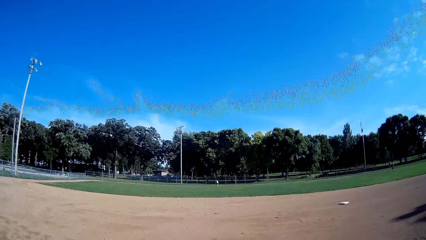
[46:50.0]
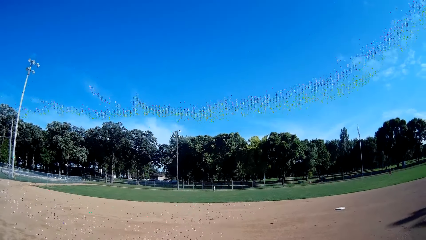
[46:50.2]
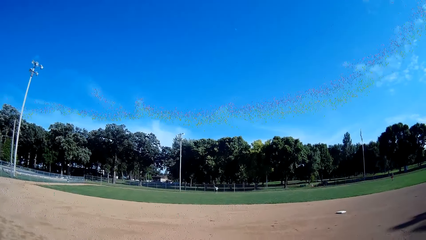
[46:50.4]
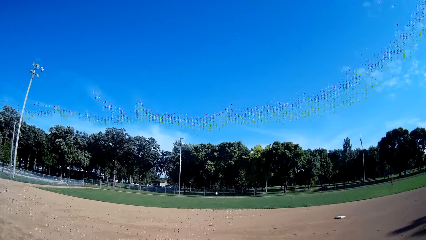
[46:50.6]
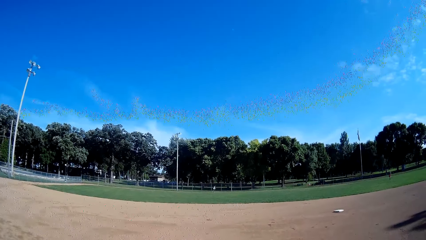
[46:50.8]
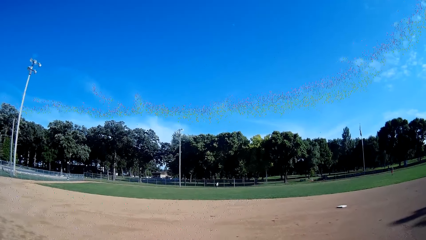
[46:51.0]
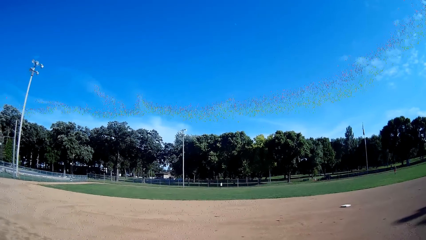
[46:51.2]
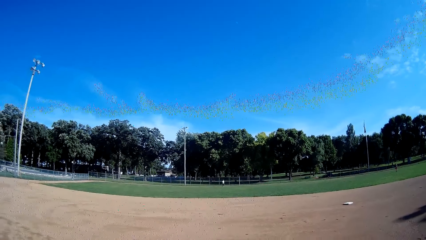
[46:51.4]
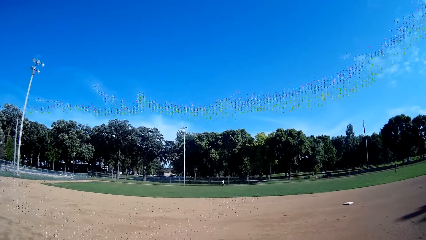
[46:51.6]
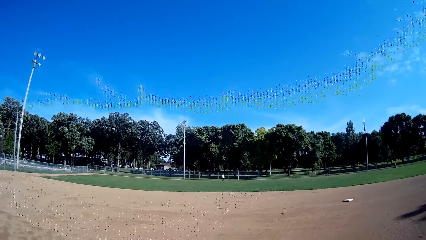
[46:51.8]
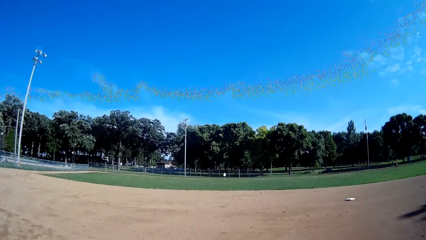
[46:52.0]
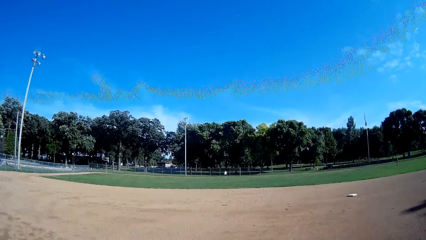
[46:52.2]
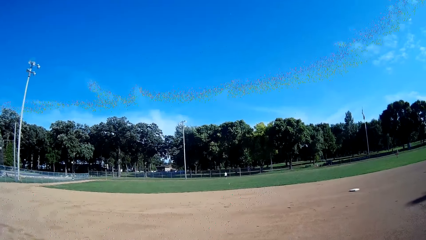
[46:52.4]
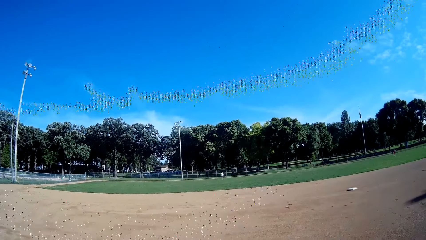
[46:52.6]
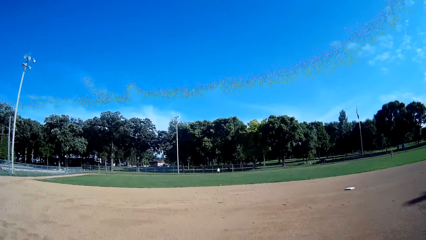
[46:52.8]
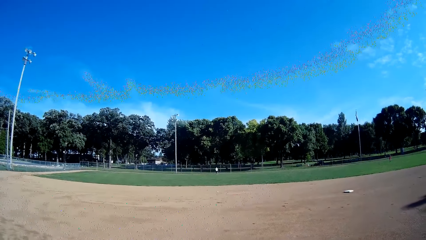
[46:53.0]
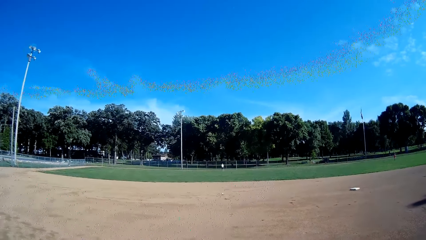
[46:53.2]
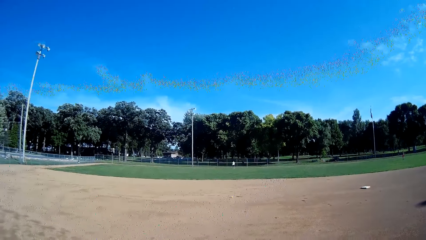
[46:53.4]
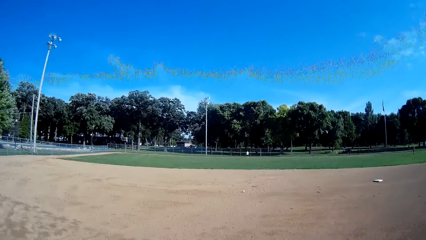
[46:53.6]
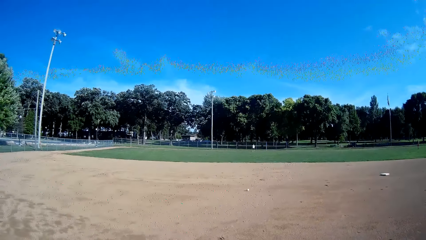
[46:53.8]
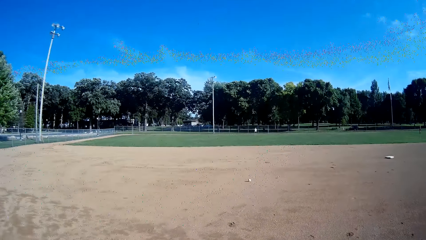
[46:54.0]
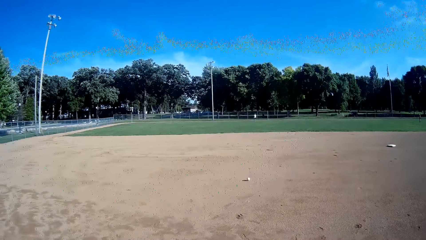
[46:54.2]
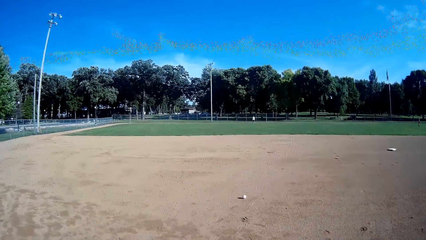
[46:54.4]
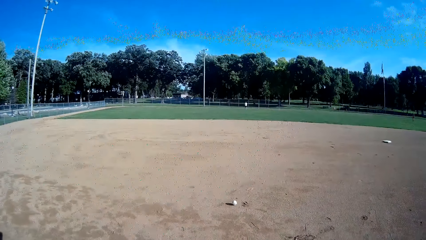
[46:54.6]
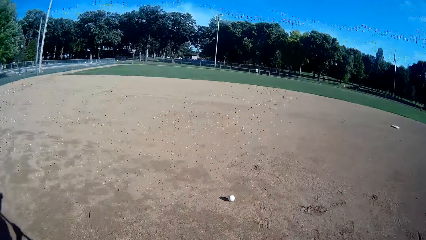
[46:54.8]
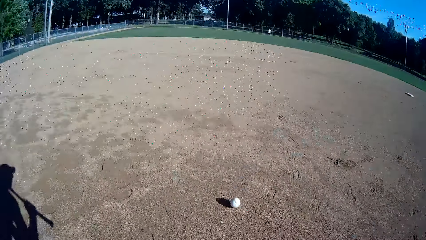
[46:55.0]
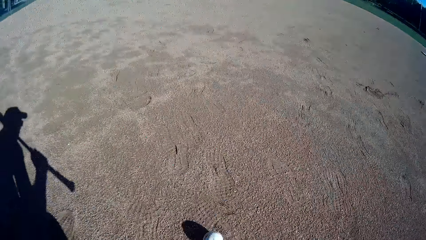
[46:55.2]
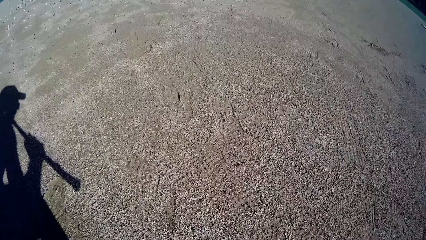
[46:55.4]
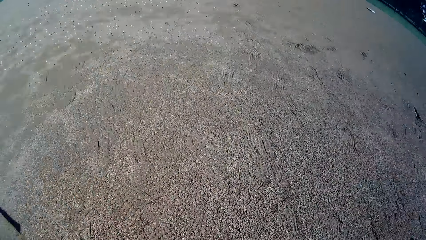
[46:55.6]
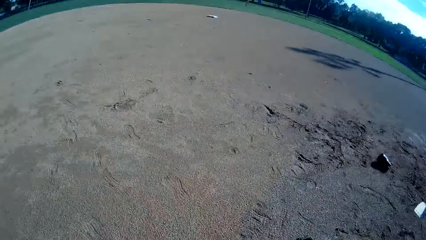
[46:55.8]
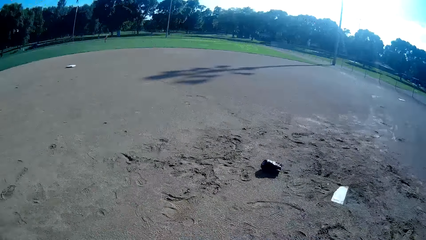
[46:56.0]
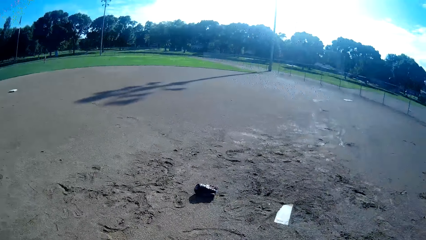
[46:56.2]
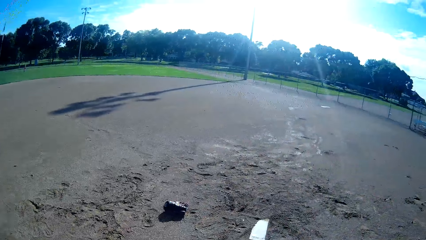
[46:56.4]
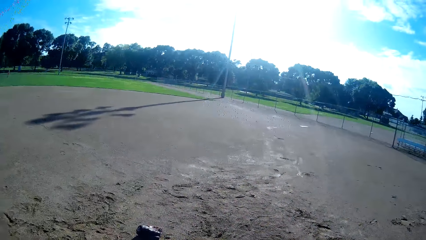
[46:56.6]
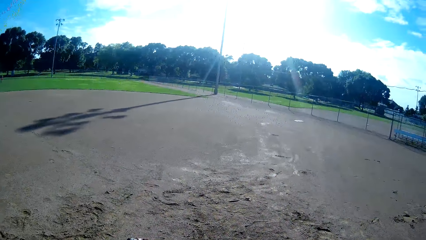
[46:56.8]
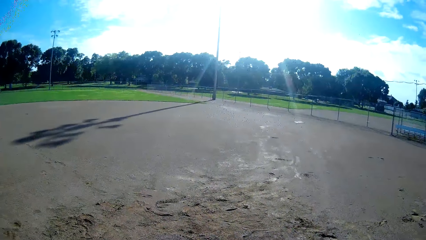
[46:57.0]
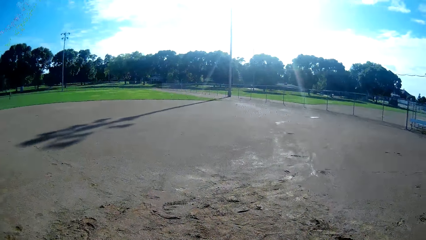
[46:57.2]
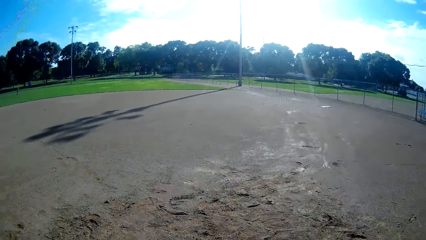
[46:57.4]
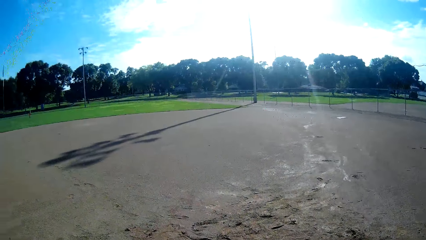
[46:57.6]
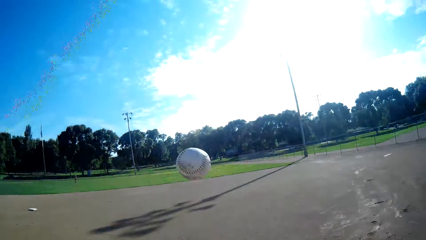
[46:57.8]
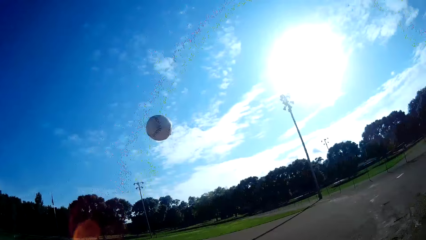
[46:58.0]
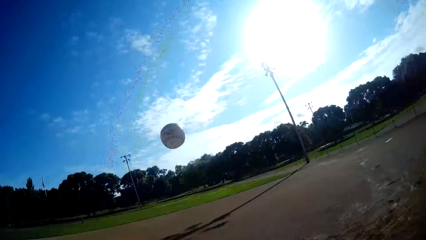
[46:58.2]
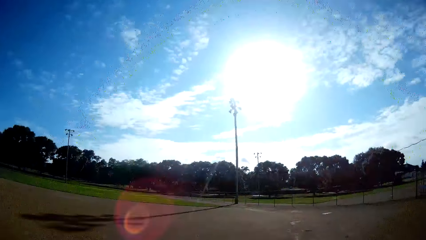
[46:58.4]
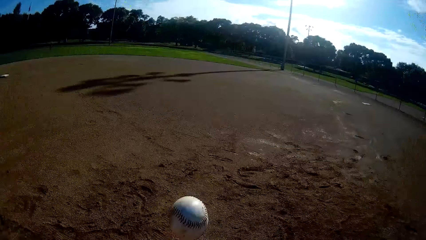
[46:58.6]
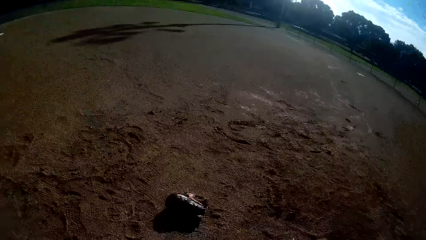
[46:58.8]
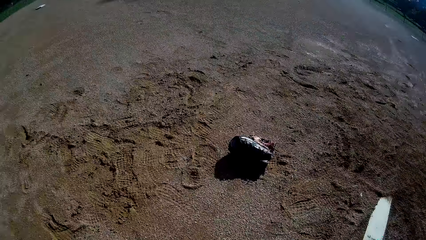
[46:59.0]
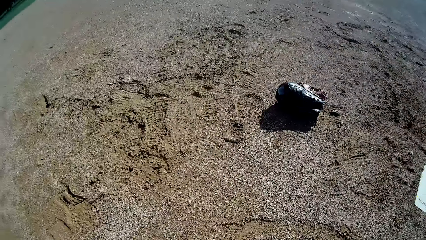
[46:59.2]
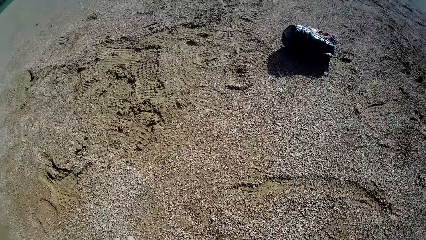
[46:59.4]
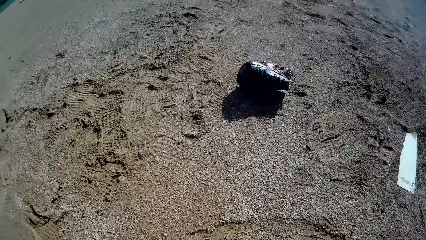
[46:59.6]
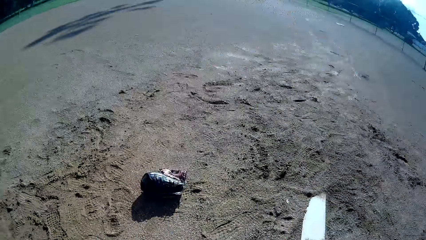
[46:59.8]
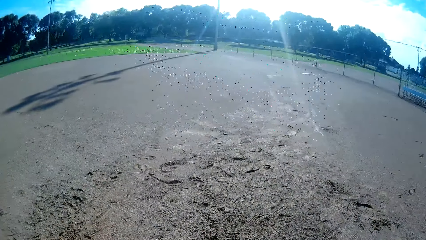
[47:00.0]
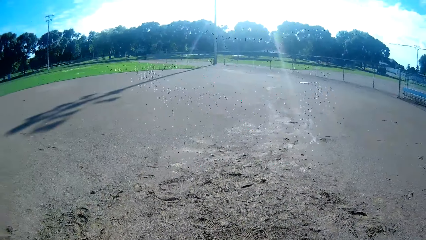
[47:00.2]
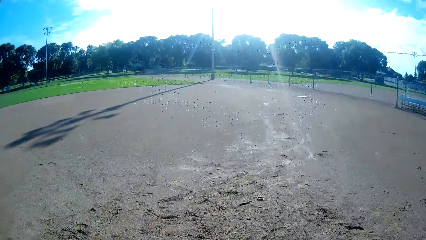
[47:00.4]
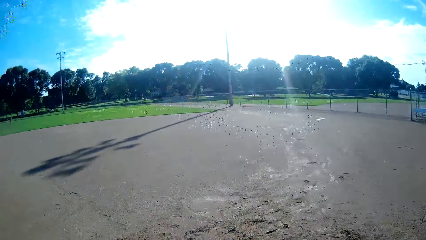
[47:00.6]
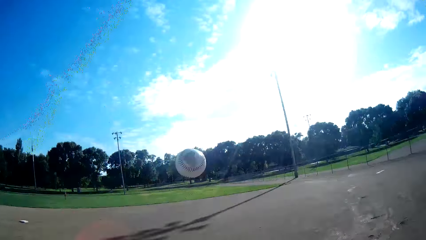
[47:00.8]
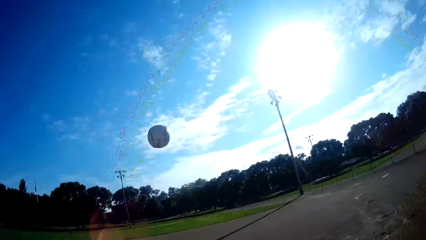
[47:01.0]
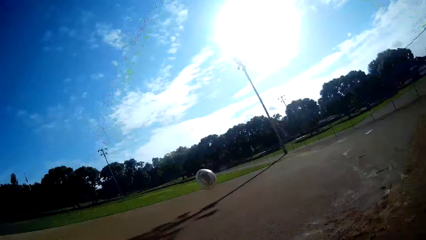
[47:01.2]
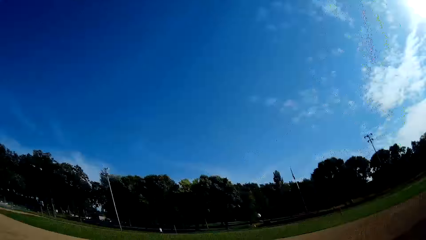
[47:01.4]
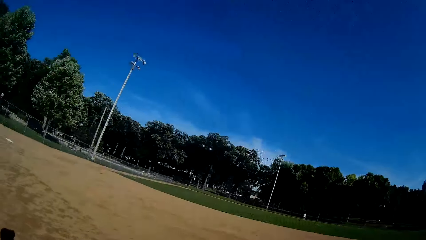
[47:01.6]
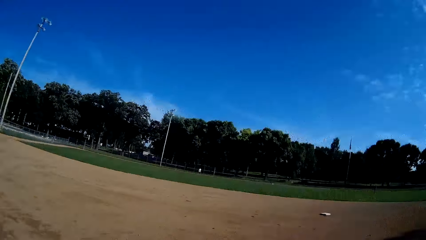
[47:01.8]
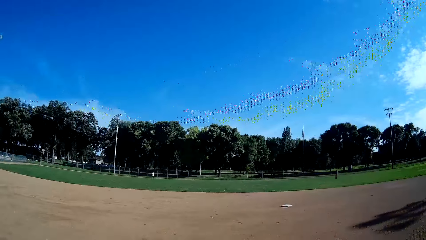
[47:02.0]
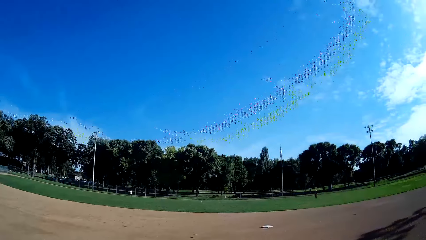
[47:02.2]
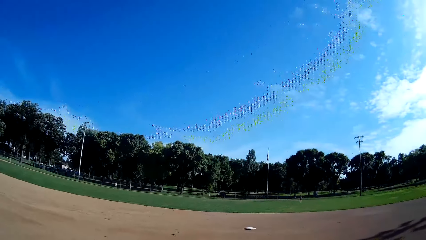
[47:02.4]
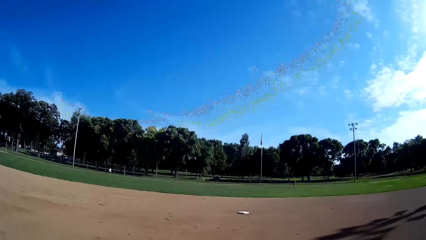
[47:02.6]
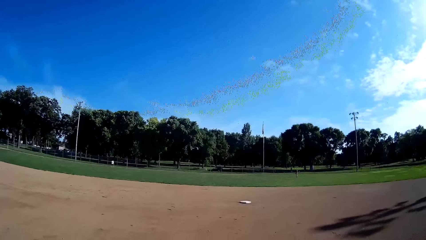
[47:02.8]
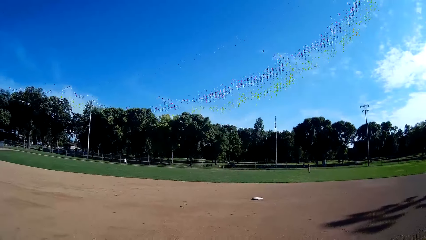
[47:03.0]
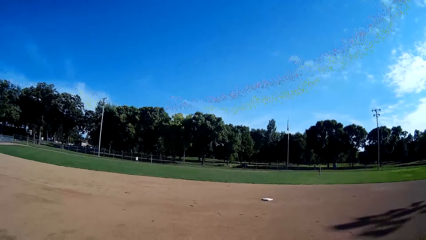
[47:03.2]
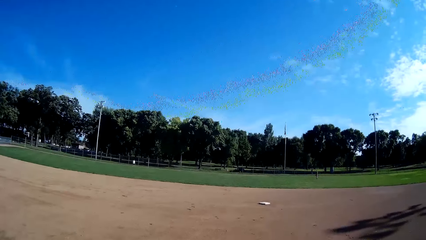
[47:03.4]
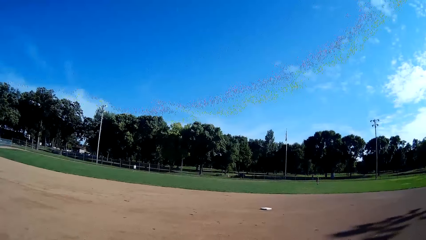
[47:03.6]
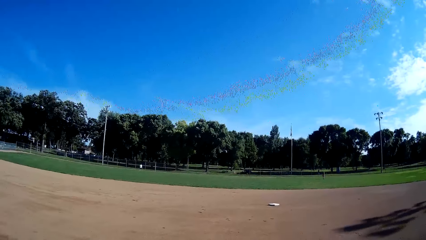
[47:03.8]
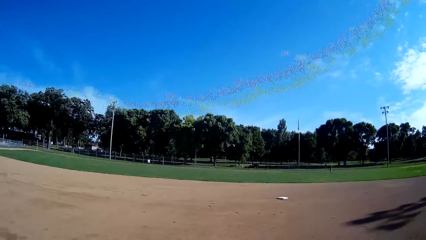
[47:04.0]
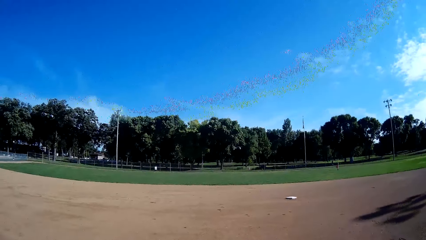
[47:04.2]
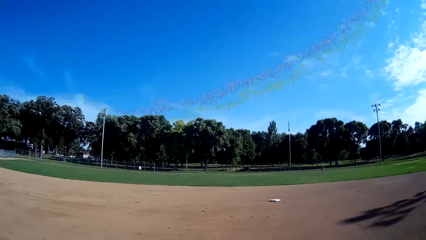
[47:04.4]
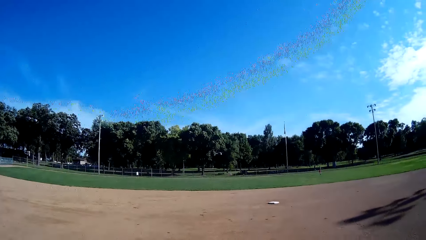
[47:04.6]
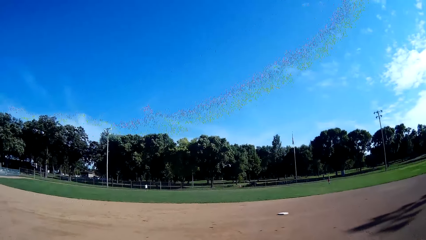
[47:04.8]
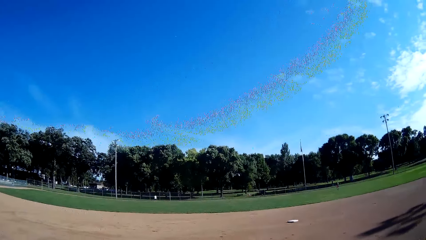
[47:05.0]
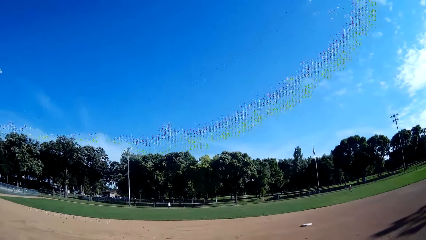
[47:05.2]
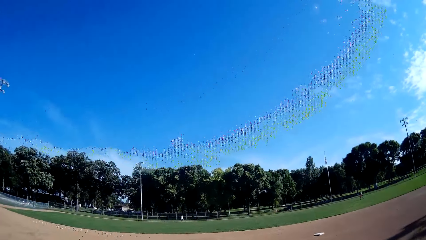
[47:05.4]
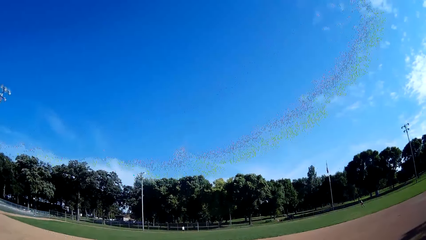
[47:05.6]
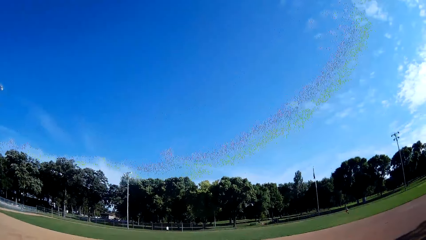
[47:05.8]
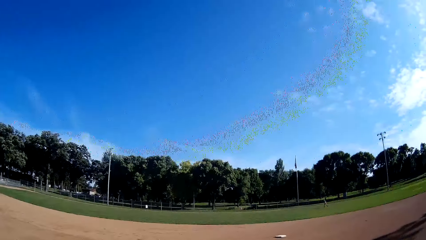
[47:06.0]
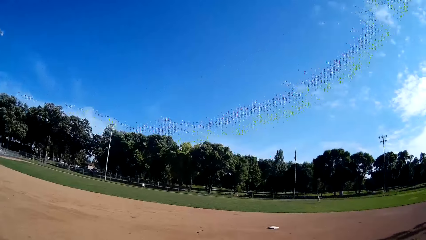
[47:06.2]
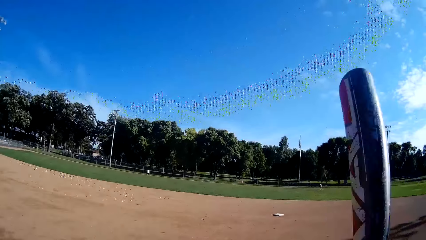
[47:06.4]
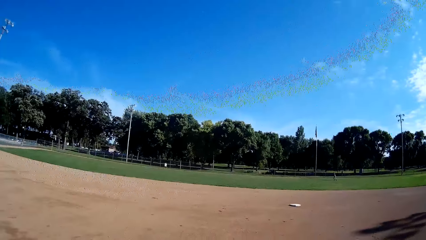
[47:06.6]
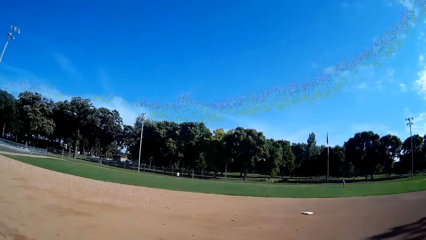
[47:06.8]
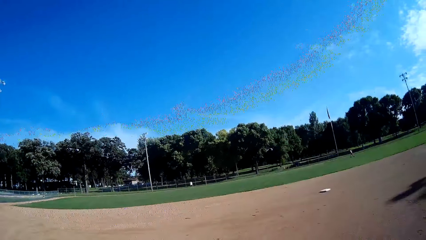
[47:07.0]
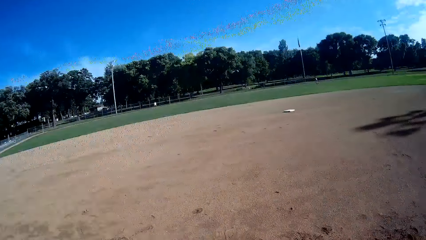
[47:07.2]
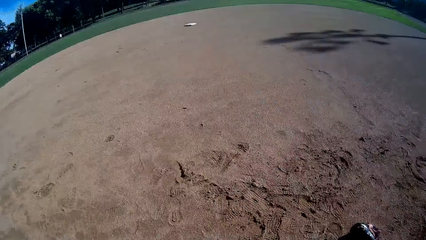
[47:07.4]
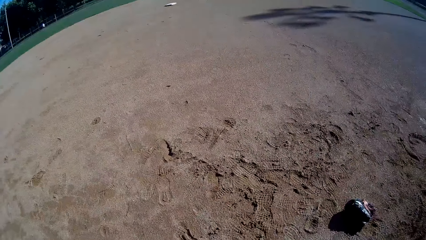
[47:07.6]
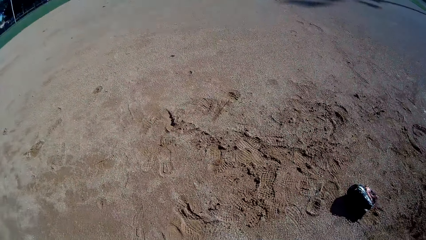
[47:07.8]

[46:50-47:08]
A man throws the baseball towards the camera wearer. The camera wearer picks the baseball from the ground. They walk towards the mark on the ground and walk around the field. They throw the baseball in the air. They try playing the baseball with the bat towards the man. They pick the baseball from the ground. They look towards the ground. They throw the baseball in the air. They play the baseball with the bat towards another man. The other man jogs towards the baseball.
